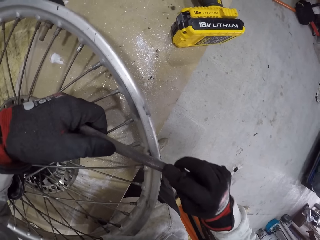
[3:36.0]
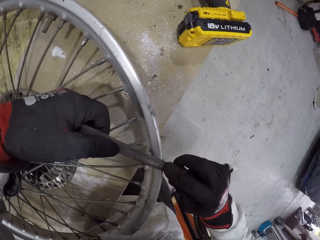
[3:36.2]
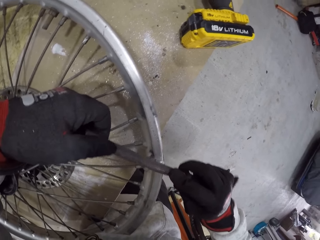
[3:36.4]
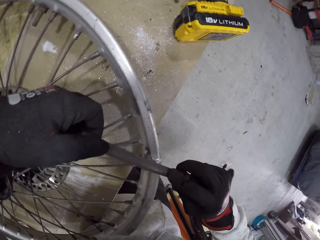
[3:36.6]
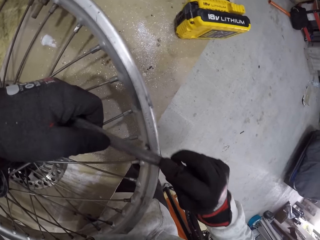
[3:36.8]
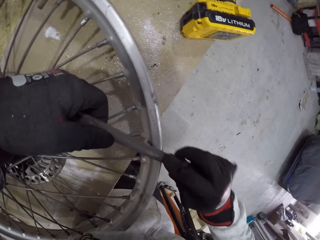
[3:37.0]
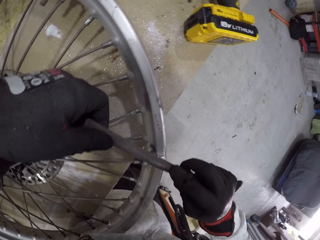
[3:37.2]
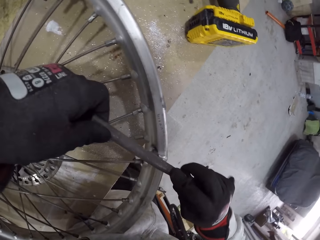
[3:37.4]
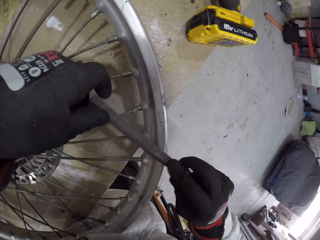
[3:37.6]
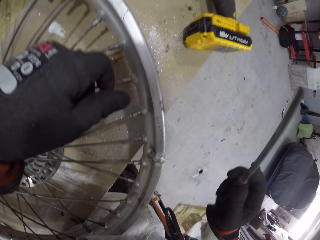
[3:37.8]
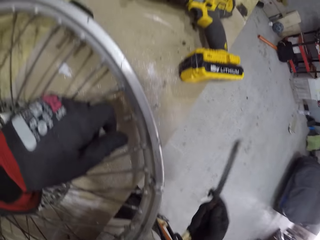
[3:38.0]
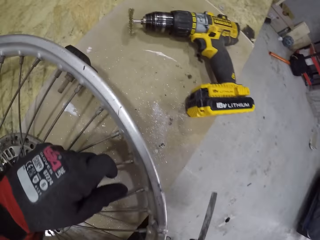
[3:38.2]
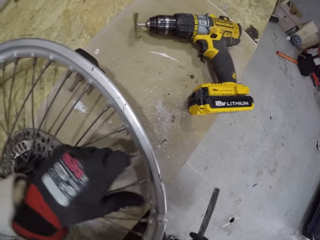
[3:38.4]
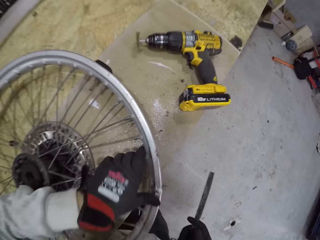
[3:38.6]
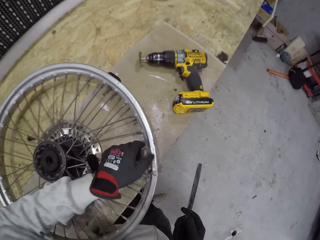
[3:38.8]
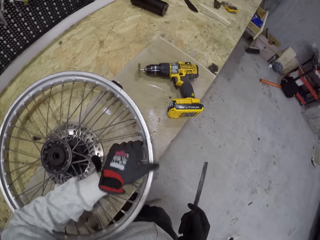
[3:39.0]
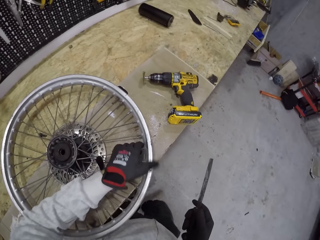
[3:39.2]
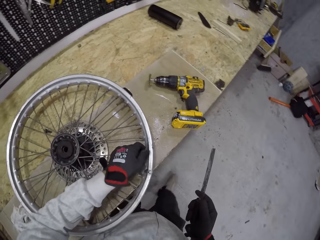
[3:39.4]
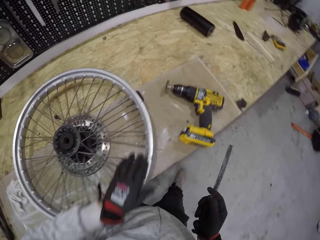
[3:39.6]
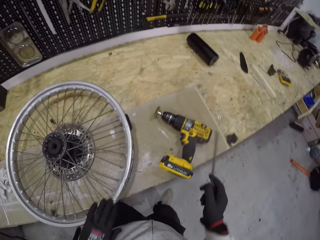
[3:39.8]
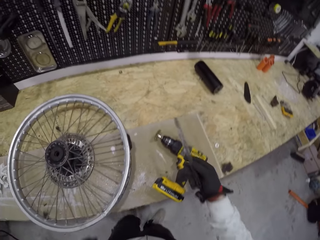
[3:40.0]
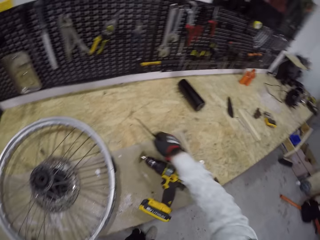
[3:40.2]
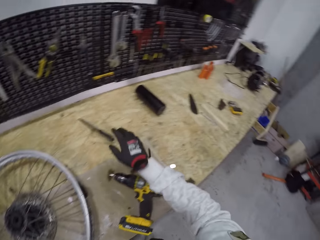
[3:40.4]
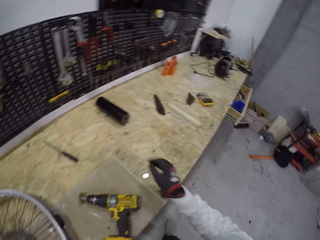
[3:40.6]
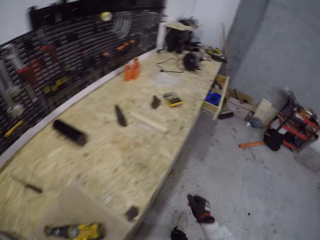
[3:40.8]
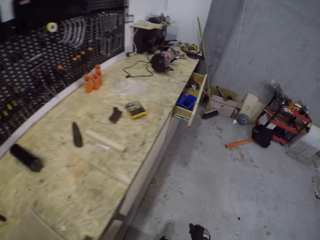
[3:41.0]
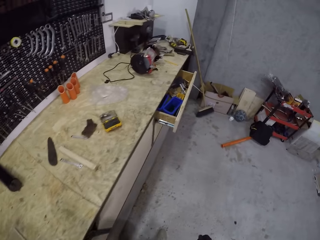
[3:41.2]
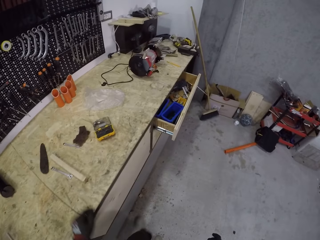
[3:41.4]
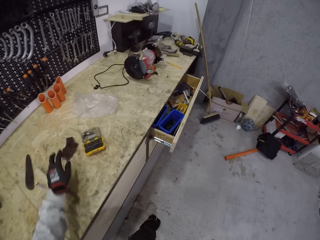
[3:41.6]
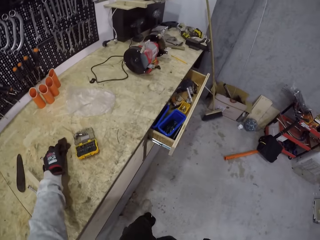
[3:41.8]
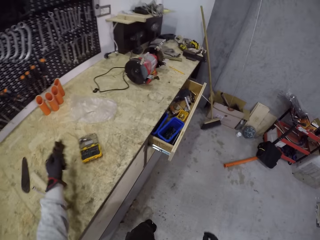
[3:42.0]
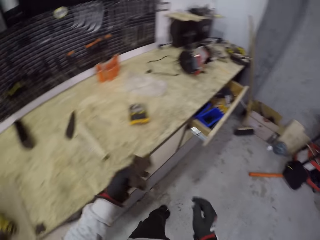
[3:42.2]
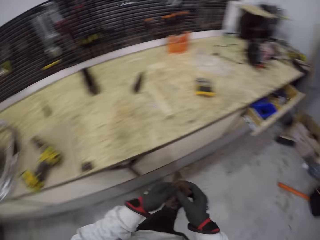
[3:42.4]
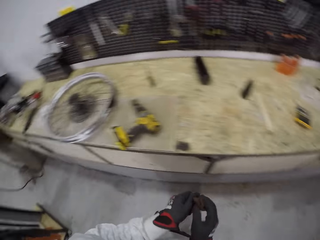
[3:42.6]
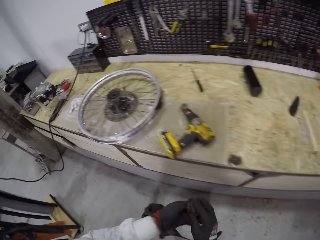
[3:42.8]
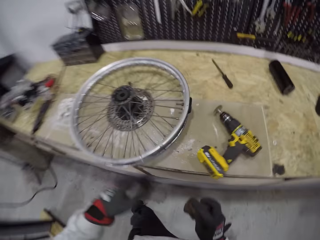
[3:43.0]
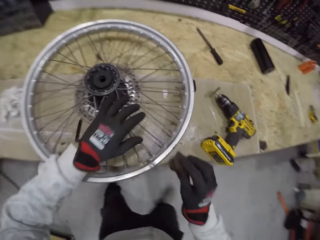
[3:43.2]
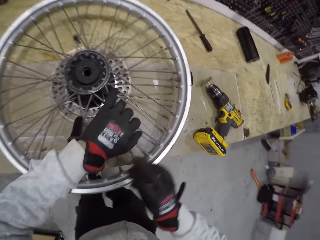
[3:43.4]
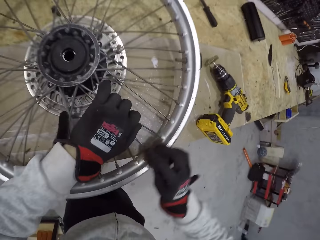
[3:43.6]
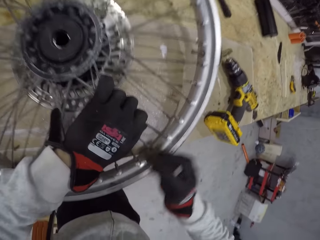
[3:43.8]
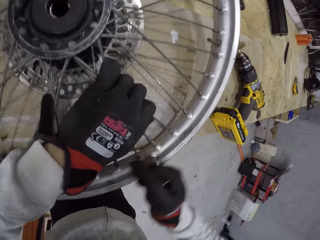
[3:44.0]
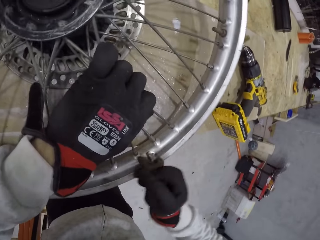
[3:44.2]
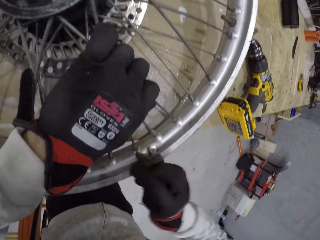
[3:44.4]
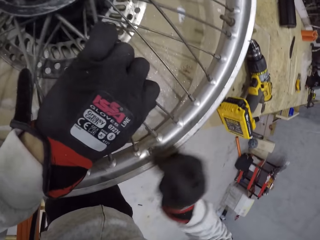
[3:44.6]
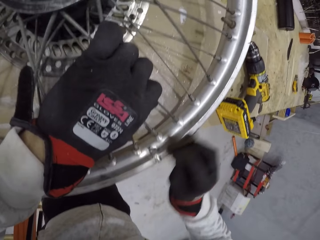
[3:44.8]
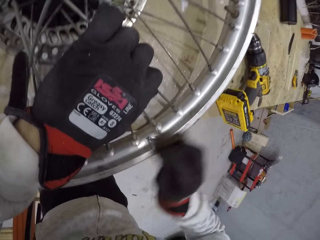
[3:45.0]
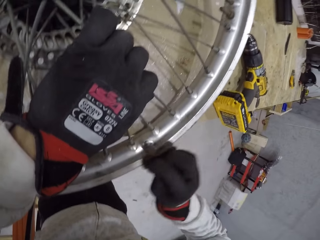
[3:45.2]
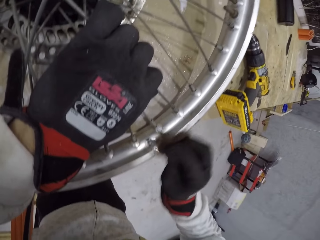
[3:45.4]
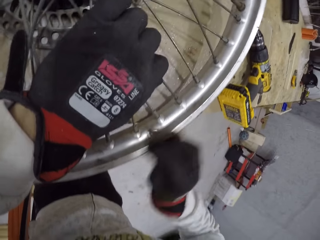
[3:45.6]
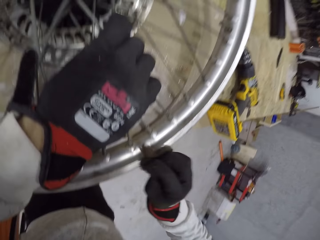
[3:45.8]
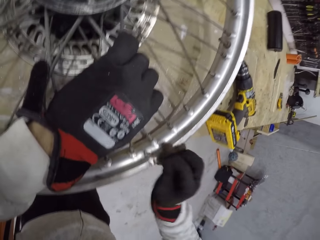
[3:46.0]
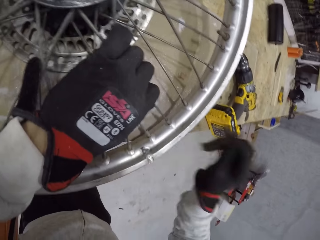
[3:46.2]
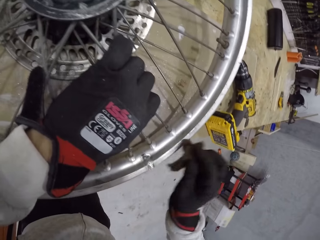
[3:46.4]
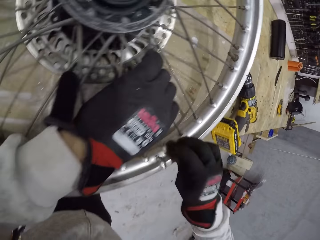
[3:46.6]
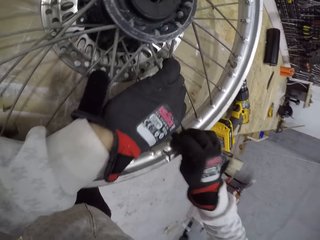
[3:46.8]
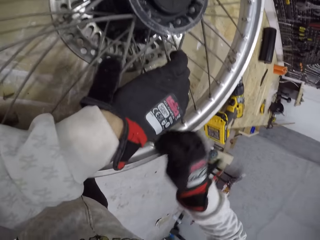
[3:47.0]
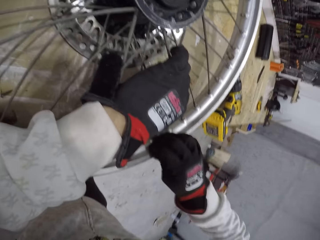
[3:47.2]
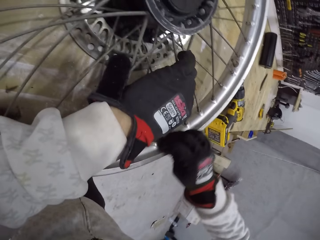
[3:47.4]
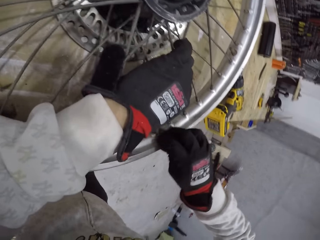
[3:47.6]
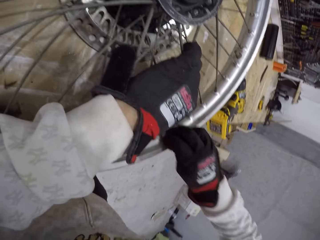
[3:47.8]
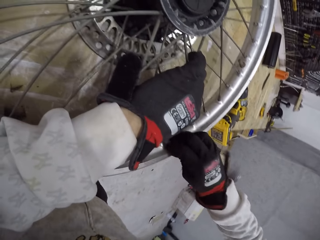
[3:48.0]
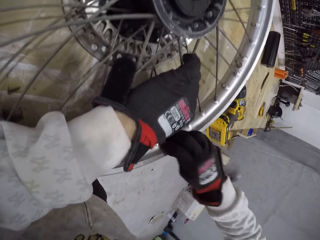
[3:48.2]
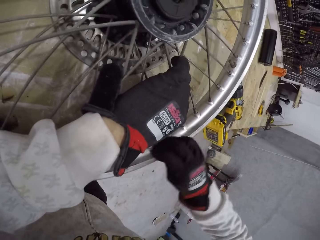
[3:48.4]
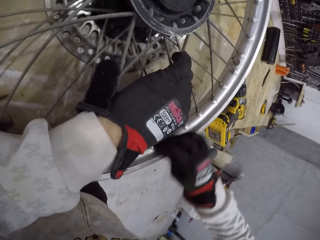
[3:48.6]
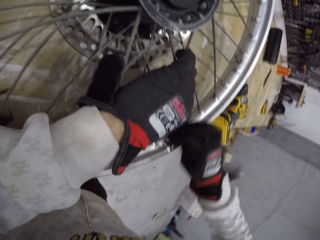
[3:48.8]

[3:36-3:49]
The camera wearer touches the rim with his left hand. He dusts the bike wheel with his left hand. He drops the hand file on the table with his right hand. He picks up a sandpaper from the table with his left hand. He passes the sandpaper from his left hand to his right hand. He scrapes the bike wheel with the sandpaper in his right hand. He holds the bike wheel with his left hand.

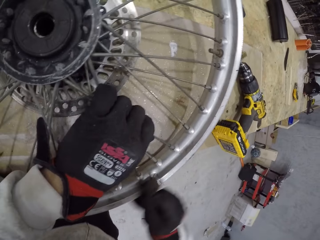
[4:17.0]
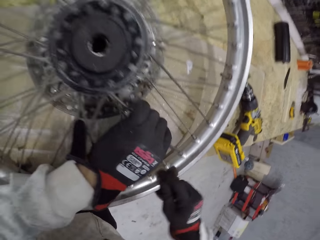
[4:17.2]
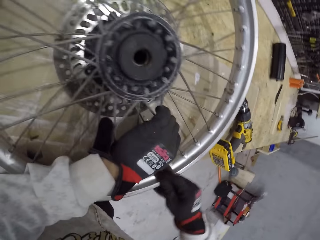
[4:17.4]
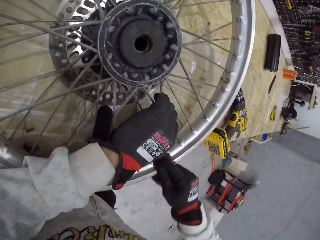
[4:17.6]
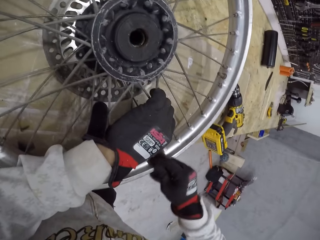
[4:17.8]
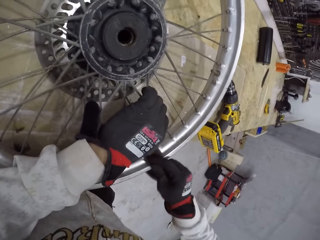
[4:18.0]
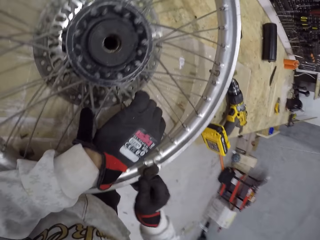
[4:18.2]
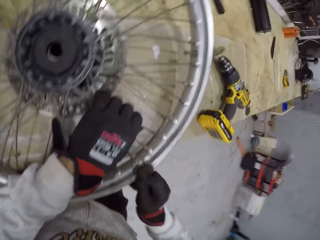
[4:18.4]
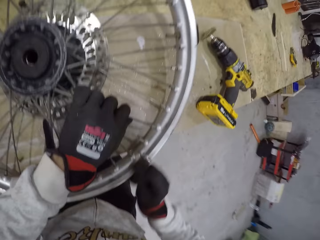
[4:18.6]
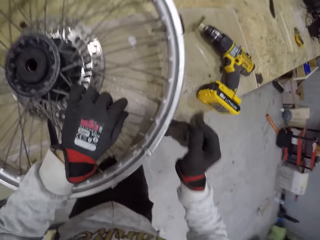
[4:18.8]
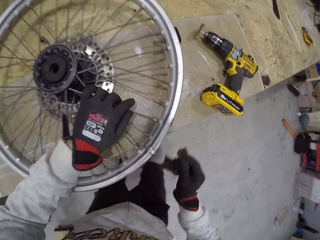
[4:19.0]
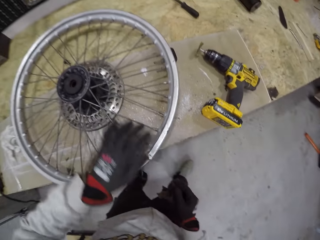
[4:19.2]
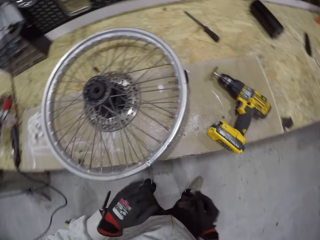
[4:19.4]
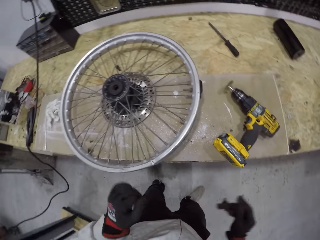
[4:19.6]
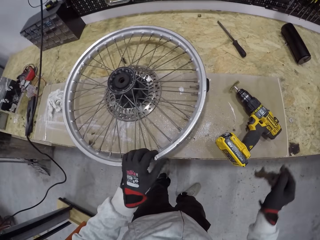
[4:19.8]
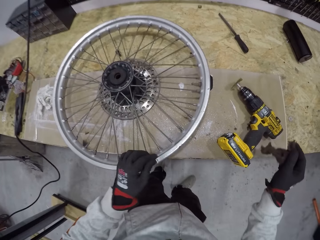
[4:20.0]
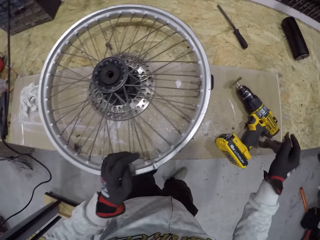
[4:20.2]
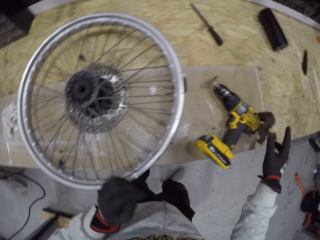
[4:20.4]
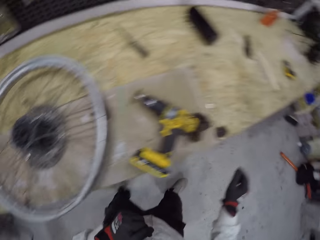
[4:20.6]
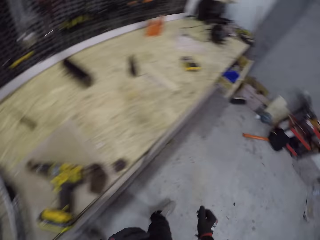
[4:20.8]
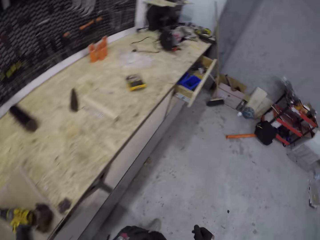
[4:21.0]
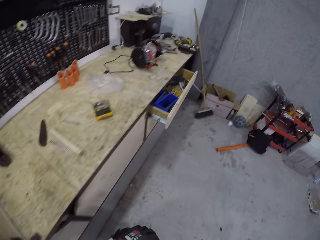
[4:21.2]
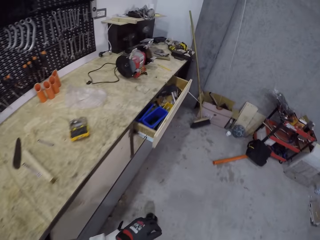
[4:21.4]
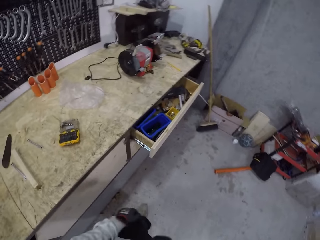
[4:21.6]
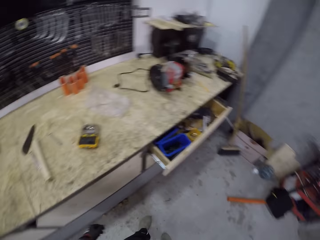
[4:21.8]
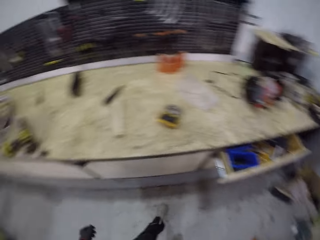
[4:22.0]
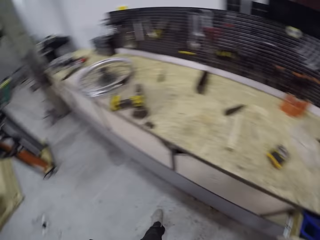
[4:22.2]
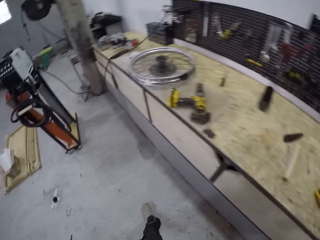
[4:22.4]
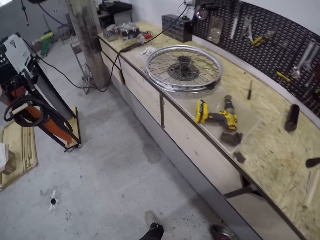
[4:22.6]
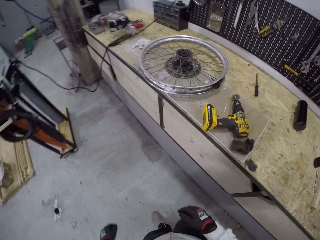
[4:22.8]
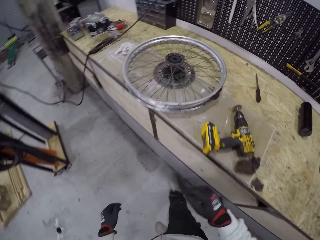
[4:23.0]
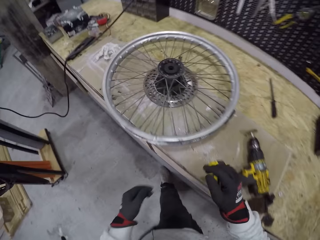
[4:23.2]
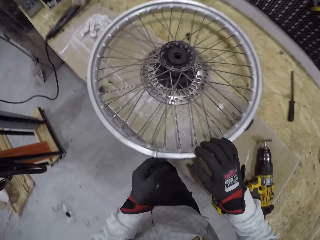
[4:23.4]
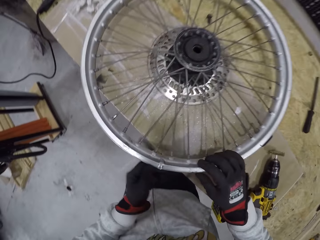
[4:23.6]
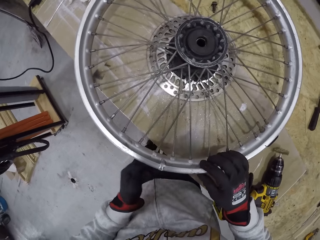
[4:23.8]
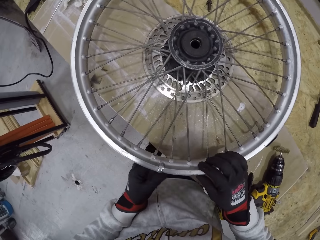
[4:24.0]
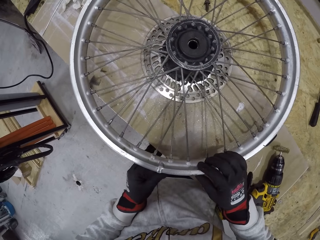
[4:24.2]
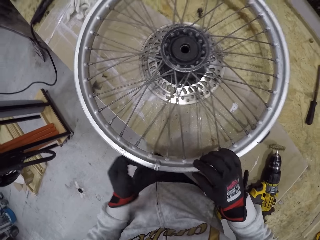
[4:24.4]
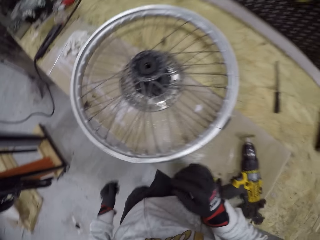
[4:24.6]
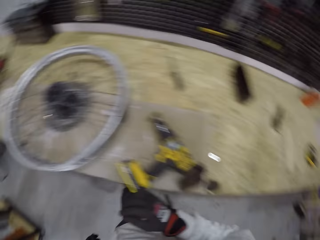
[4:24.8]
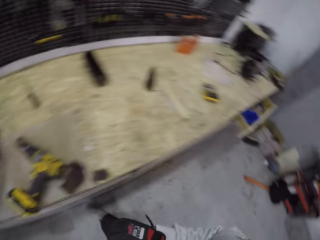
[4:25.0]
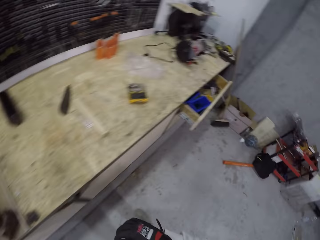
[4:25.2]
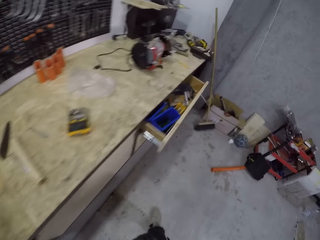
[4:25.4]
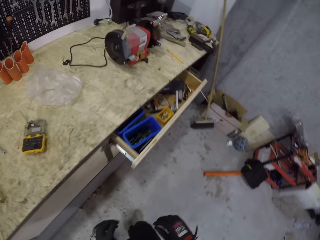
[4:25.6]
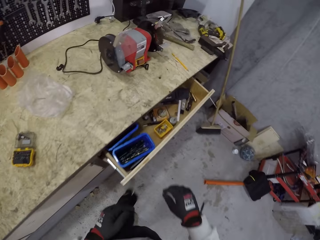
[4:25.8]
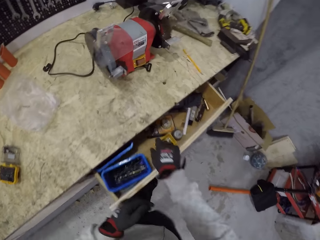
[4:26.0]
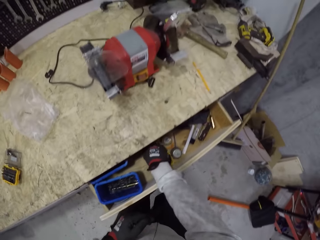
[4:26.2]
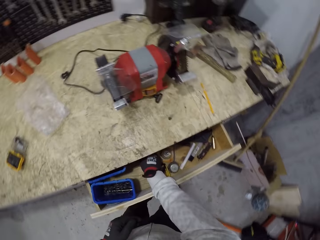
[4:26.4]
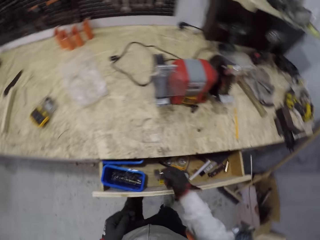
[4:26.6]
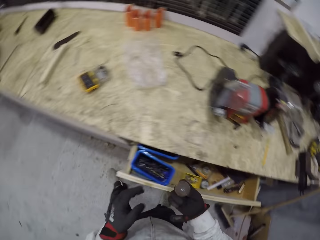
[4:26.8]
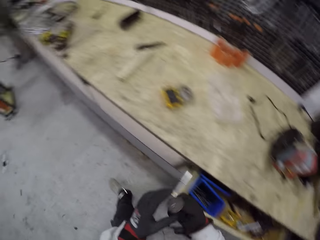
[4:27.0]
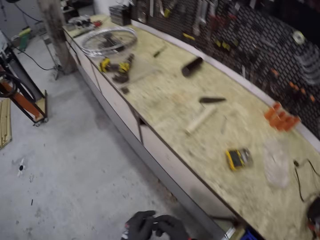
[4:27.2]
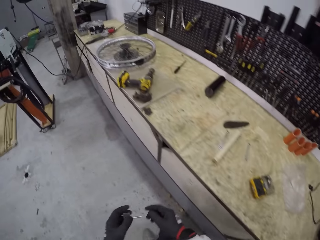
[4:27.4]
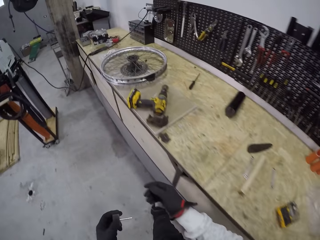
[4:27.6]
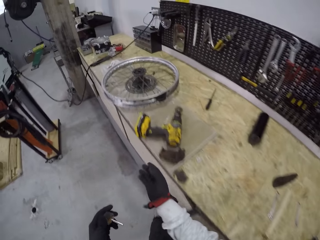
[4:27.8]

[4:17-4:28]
The camera wearer removes his left hand from the bike wheel or rim. He drops the sandpaper on the table with his right hand. He walks around. He touches the bike wheel with both hands. He looks at the rim. He removes both hands from the bike wheel. He turns around and walks to the drawer. He picks up a drill brush bit from the drawer.
